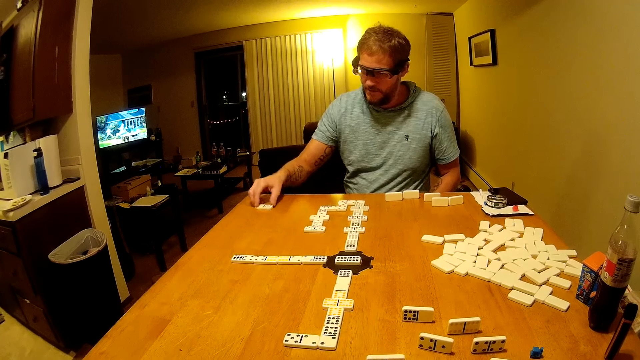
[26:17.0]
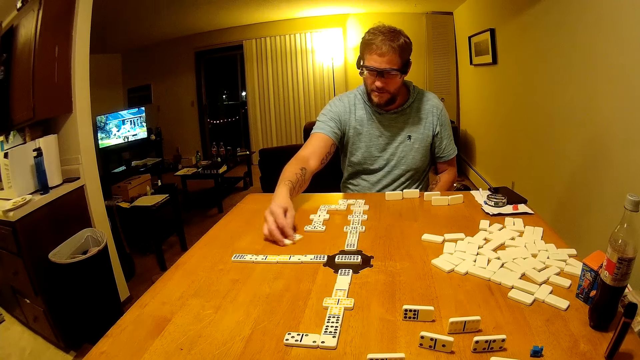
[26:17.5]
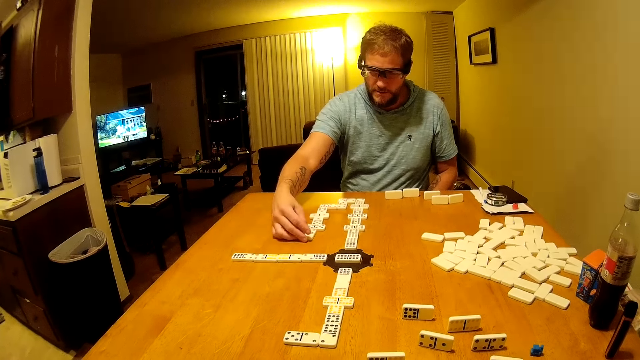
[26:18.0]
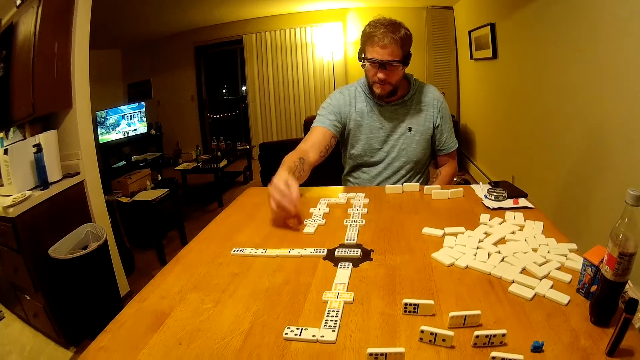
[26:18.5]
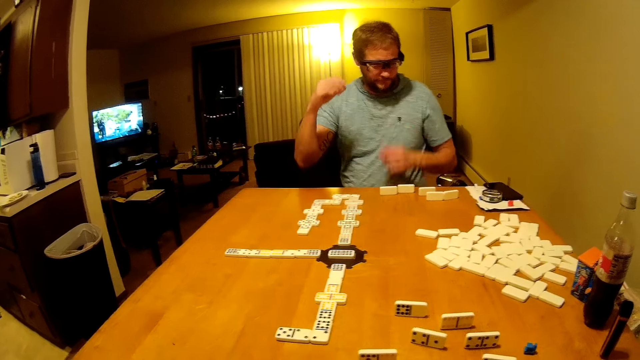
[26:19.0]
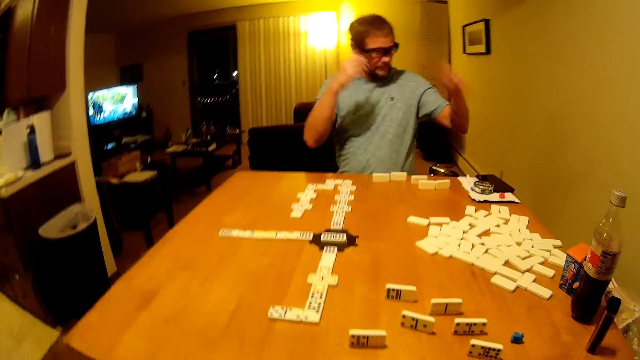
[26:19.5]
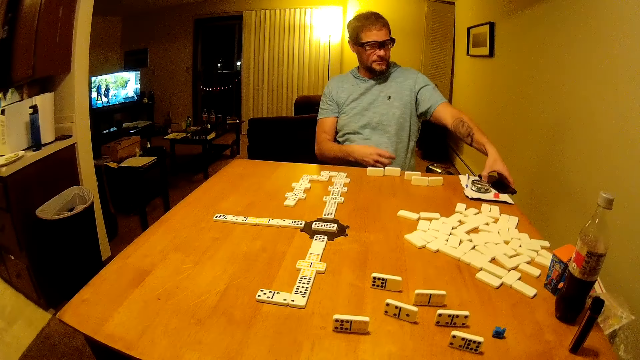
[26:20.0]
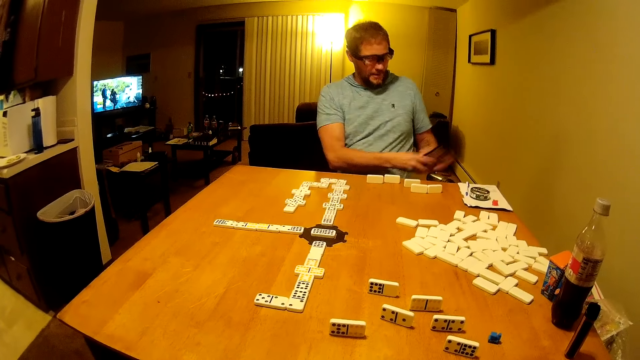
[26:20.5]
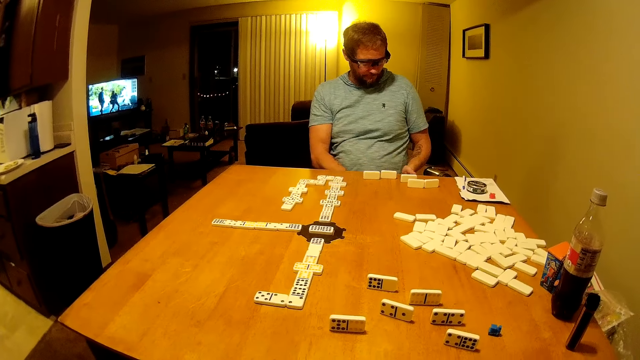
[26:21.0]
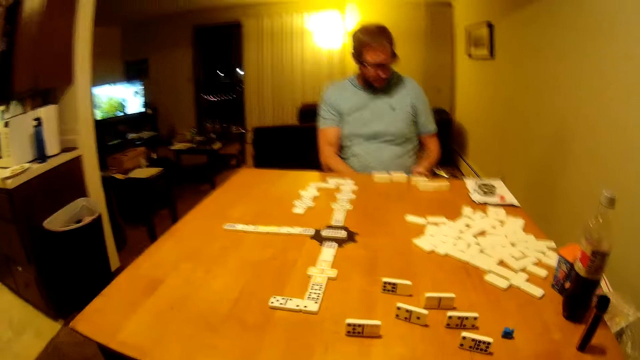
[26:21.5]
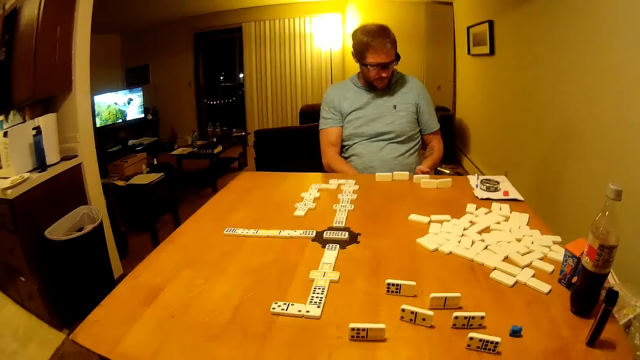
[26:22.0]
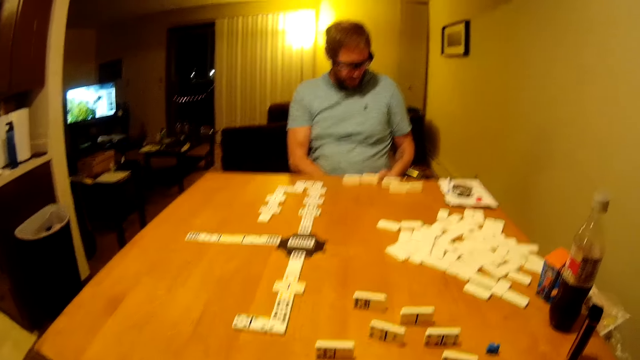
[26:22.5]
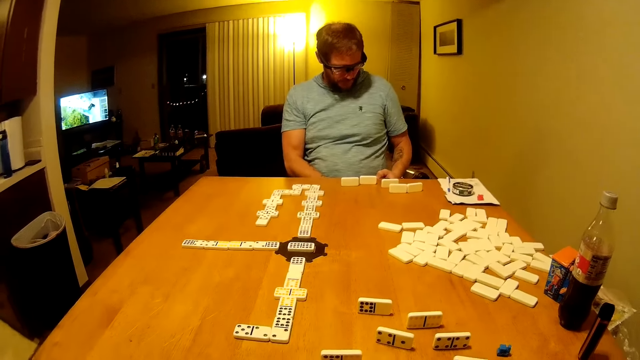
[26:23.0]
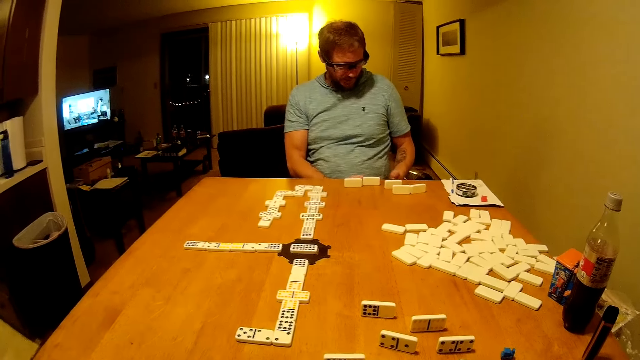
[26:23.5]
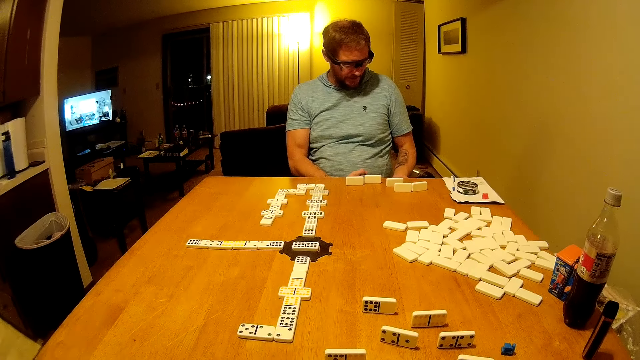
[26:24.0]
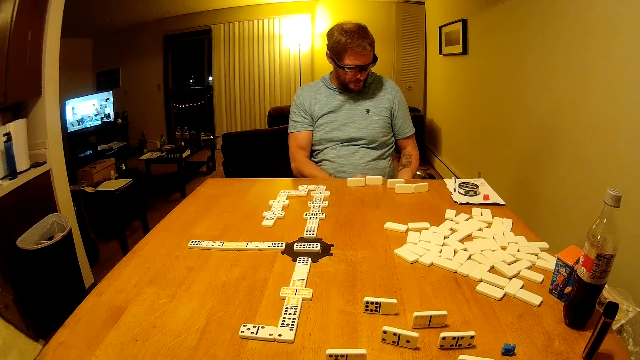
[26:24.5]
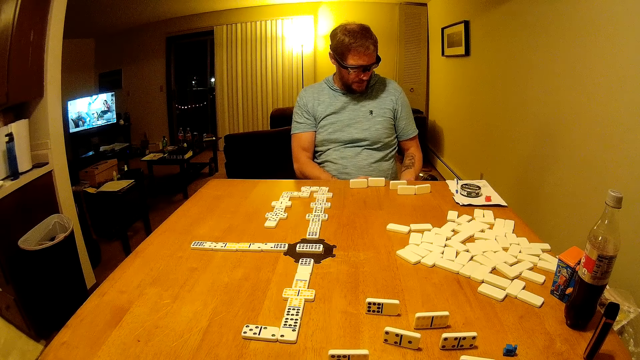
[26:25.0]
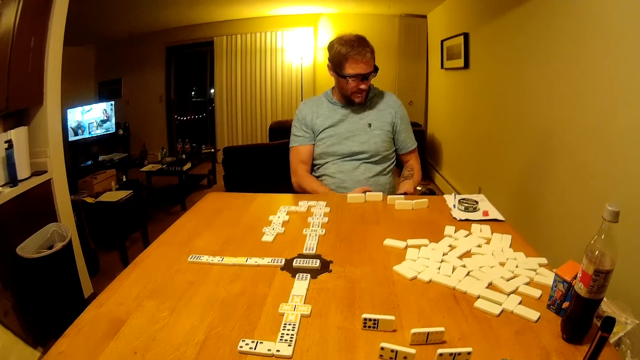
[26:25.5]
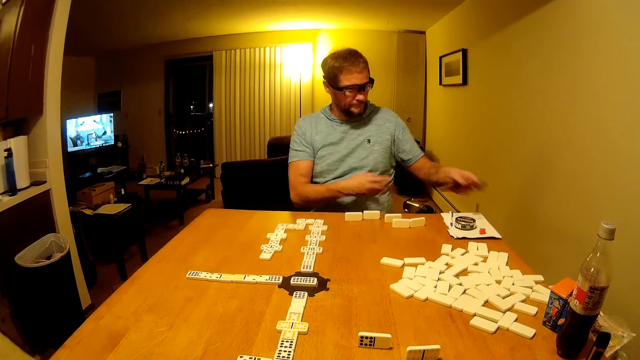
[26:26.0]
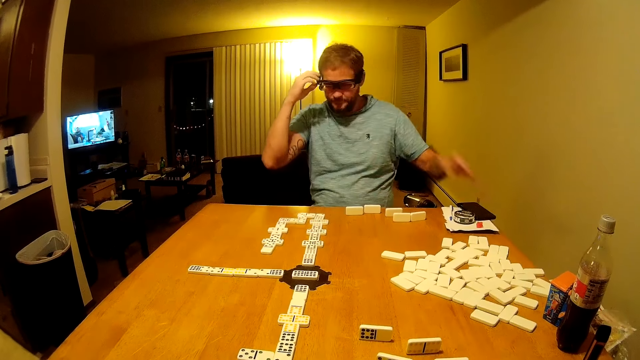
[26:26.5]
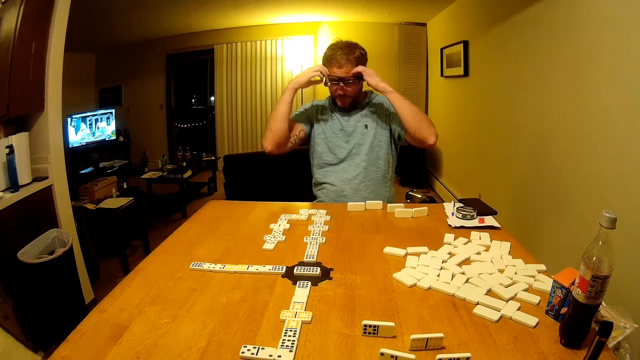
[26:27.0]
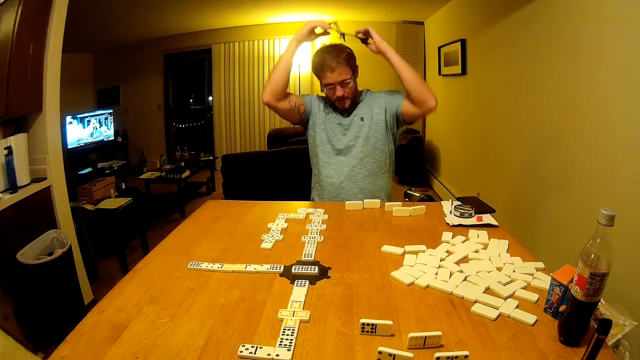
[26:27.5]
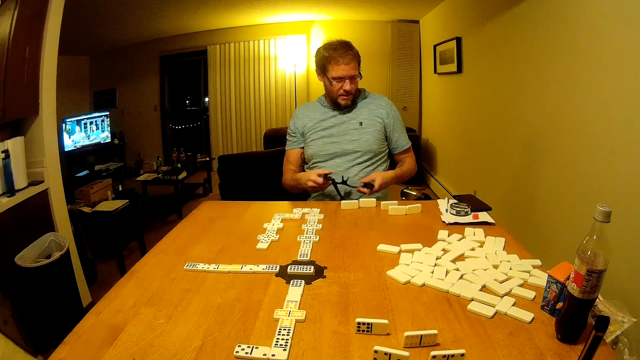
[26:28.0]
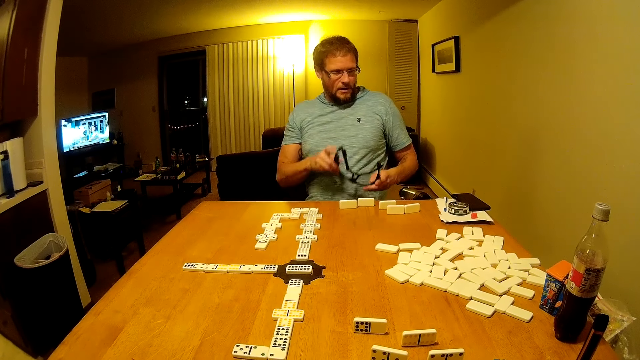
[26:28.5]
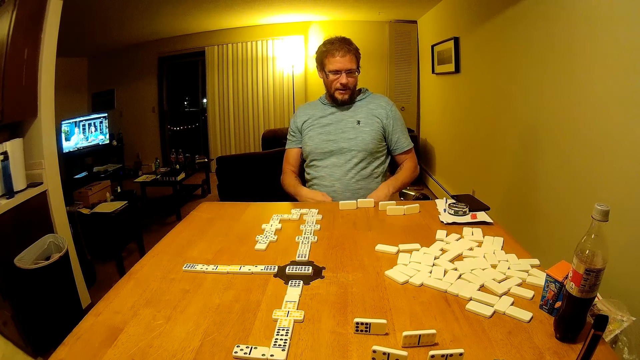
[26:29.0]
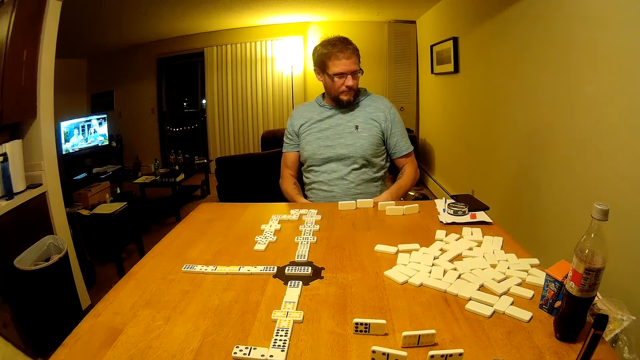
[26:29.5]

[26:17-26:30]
A man looks around. The man picks a phone from the table. The man holds the phone with both hands. The man operates the phone. The man looks at the phone. The camera wearer looks at the man. The man places the phone on the paper. The man removes the camera. The man looks around.

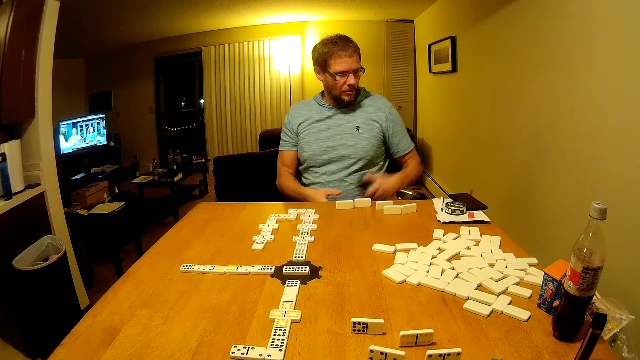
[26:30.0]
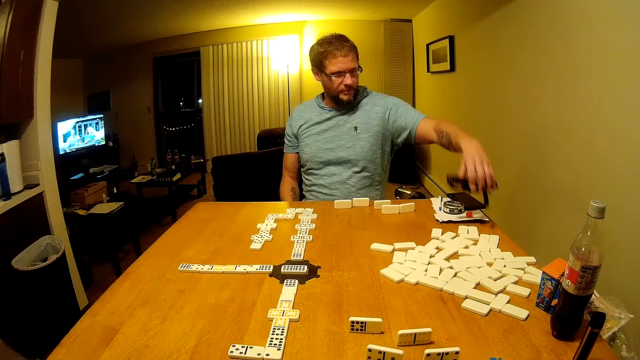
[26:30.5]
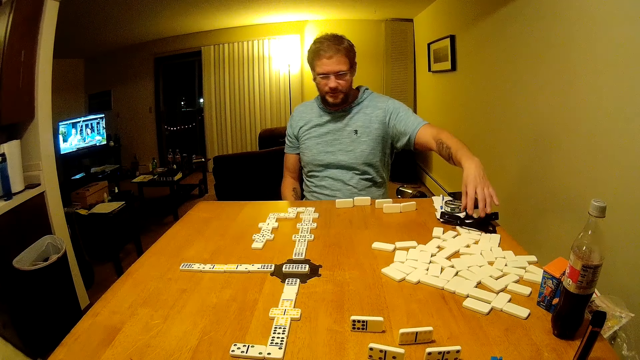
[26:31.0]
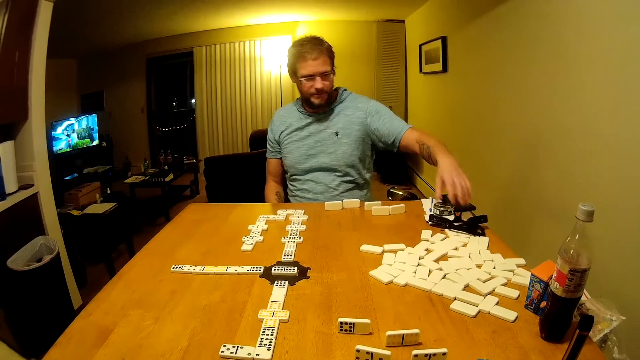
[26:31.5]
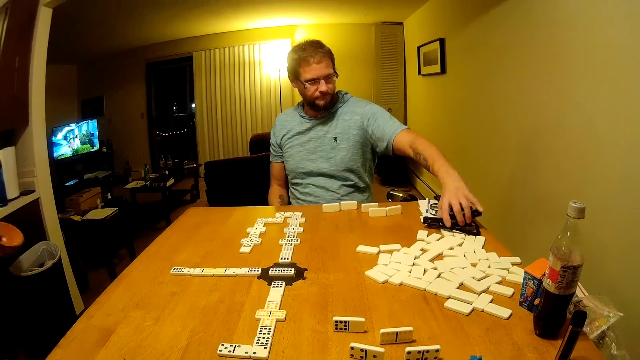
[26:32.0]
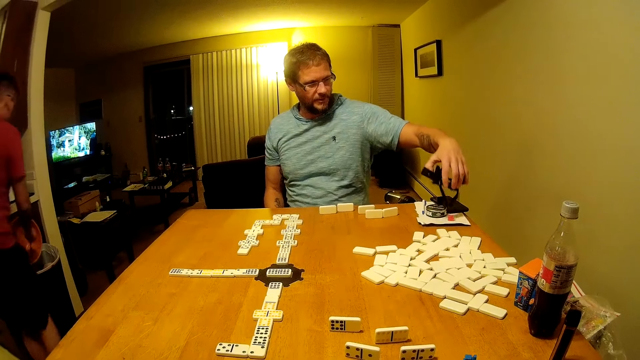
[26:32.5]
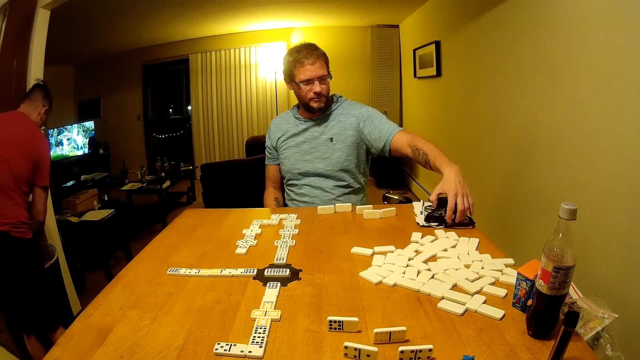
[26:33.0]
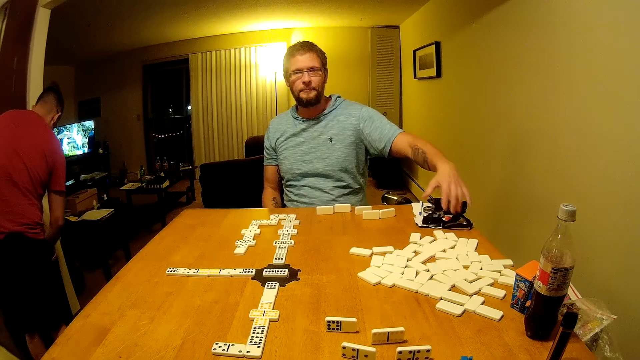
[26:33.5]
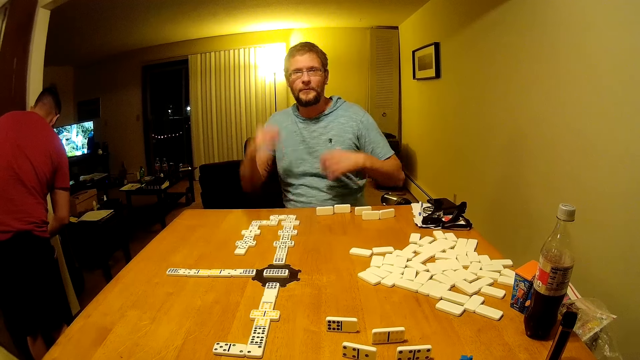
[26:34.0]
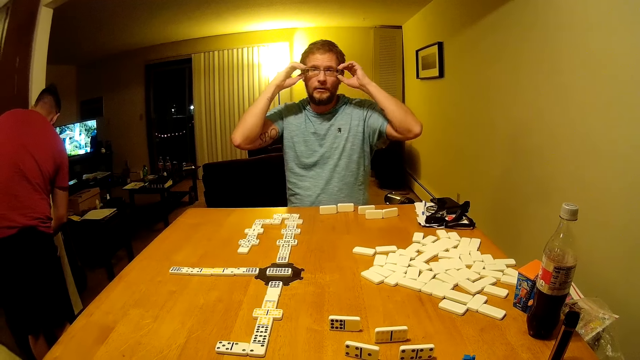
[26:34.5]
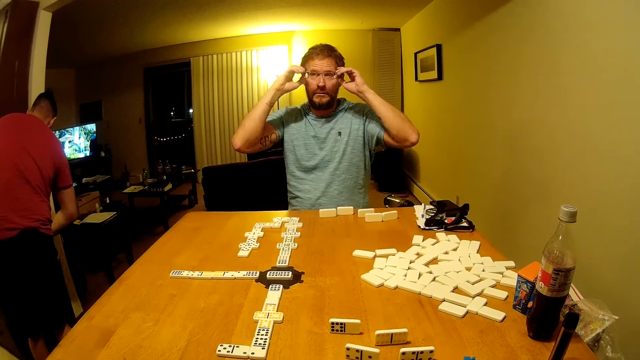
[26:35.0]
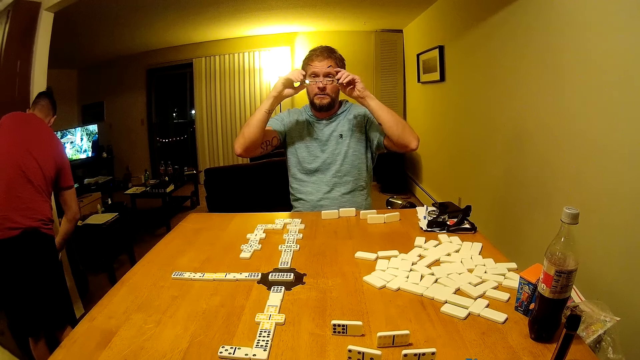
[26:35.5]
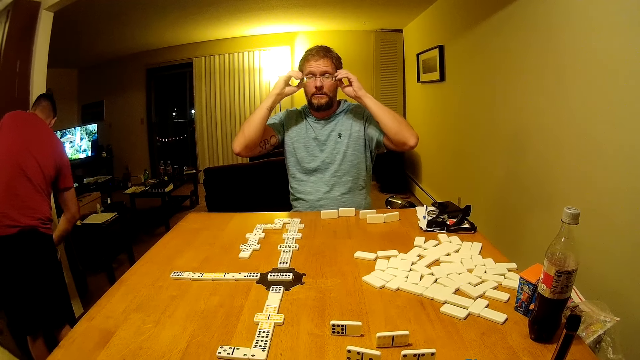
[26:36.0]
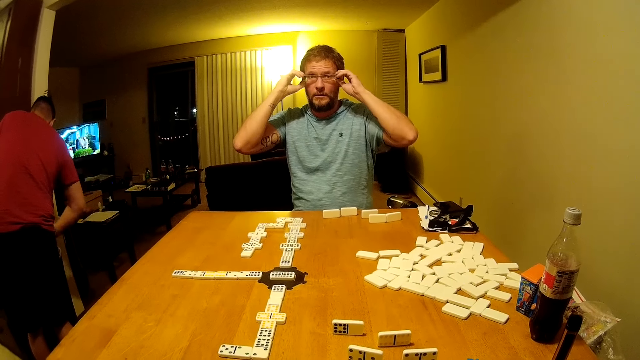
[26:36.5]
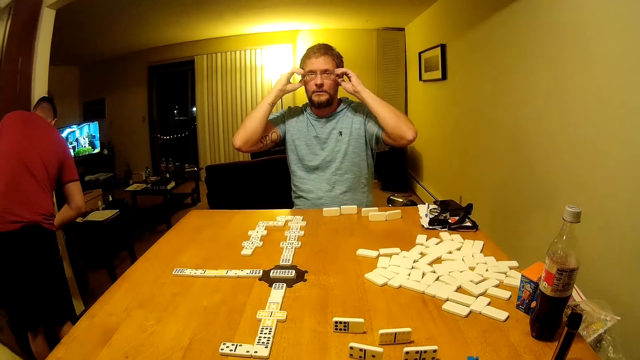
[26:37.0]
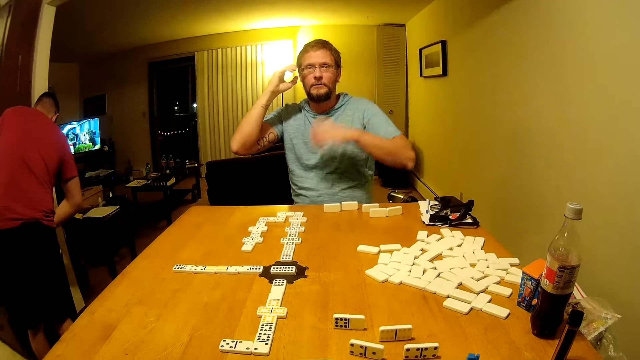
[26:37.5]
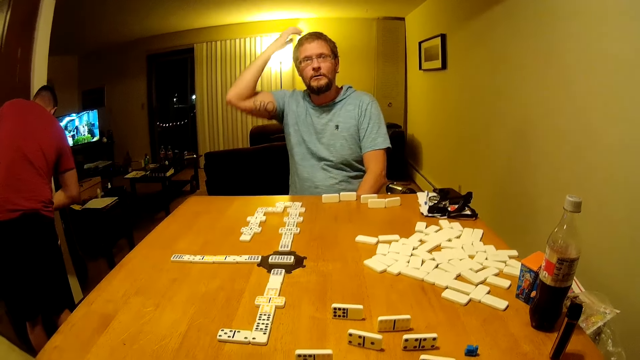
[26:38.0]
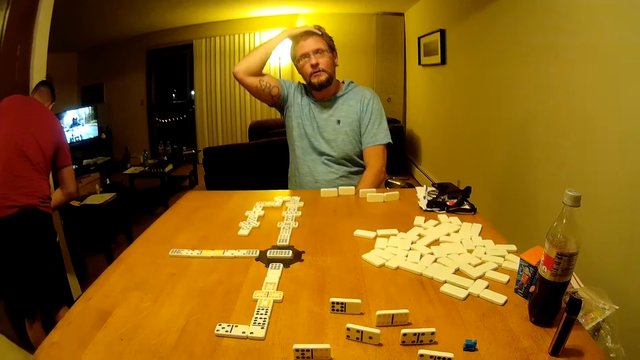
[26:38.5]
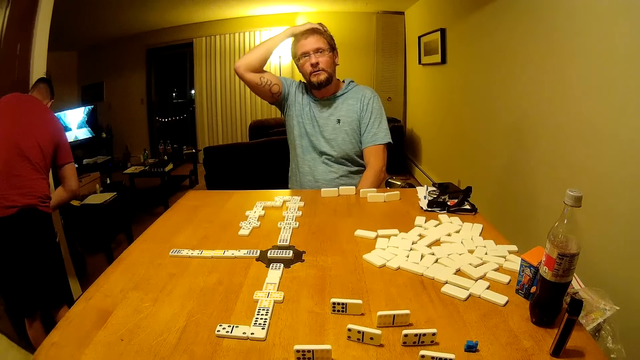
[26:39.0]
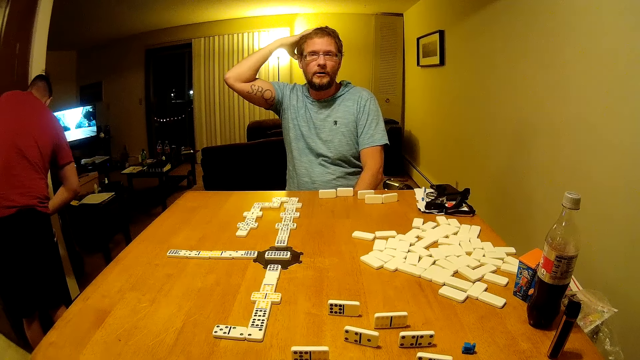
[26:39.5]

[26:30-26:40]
A man places the camera or glasses on the table. The man picks the camera. Another man walks in the room. The first man places the camera on the paper. The first man disposes trash. The camera wearer interacts with the first man. The first man adjusts the specs. The first man holds the glasses. The first man scratches the head.
